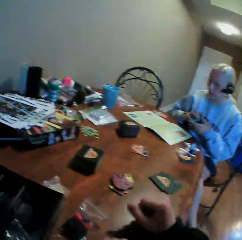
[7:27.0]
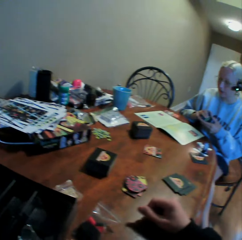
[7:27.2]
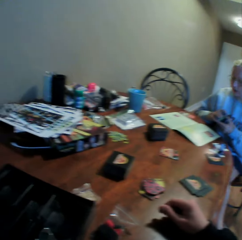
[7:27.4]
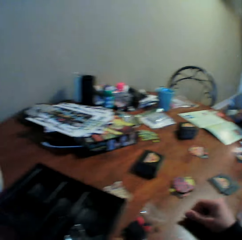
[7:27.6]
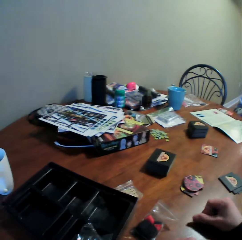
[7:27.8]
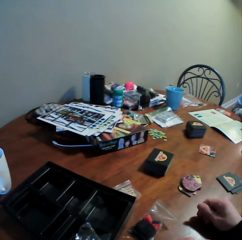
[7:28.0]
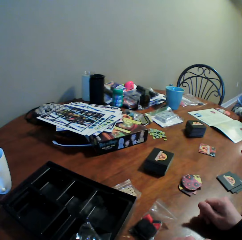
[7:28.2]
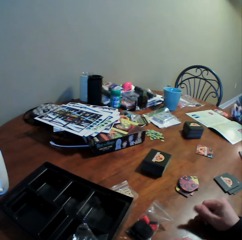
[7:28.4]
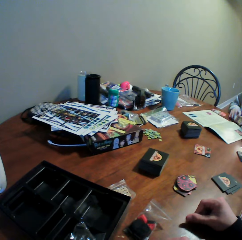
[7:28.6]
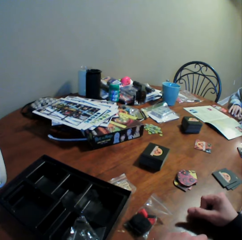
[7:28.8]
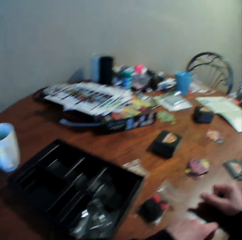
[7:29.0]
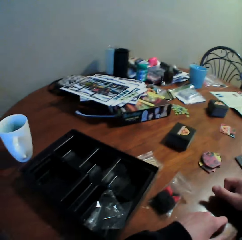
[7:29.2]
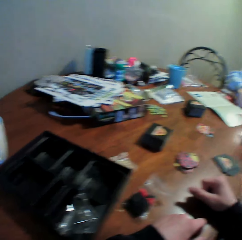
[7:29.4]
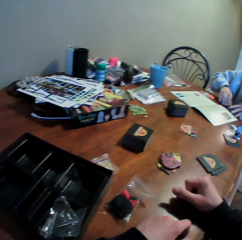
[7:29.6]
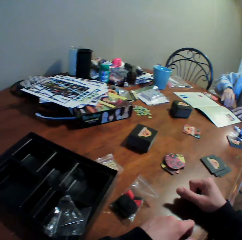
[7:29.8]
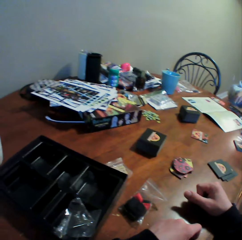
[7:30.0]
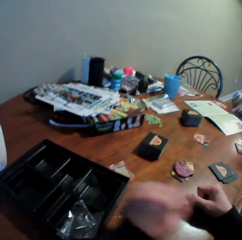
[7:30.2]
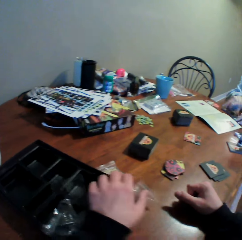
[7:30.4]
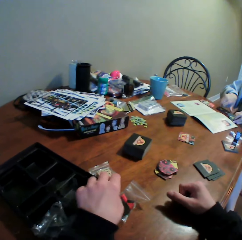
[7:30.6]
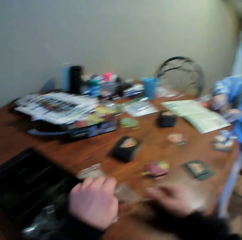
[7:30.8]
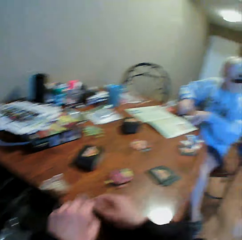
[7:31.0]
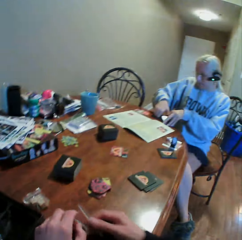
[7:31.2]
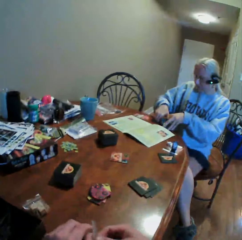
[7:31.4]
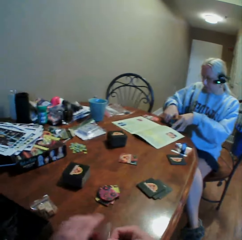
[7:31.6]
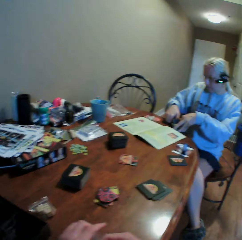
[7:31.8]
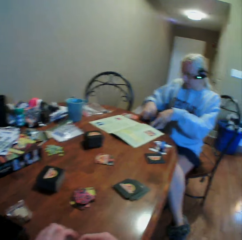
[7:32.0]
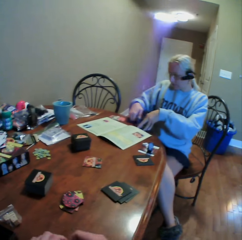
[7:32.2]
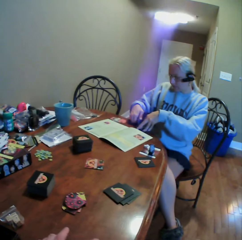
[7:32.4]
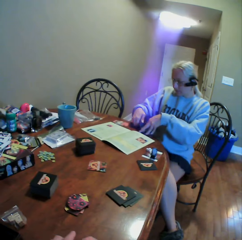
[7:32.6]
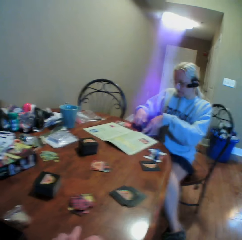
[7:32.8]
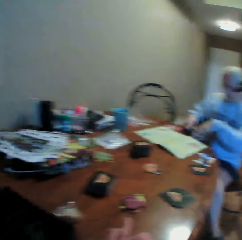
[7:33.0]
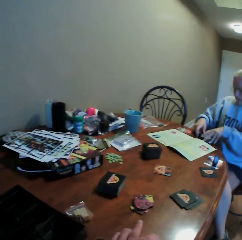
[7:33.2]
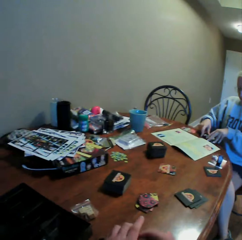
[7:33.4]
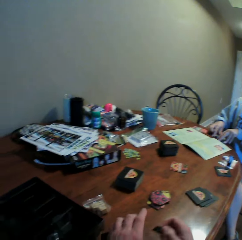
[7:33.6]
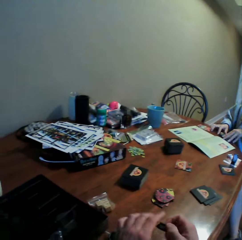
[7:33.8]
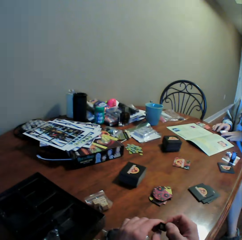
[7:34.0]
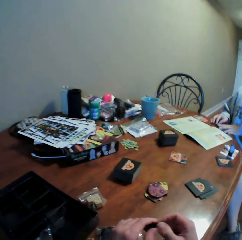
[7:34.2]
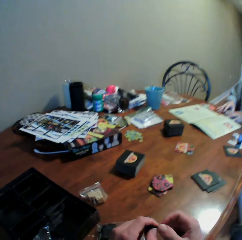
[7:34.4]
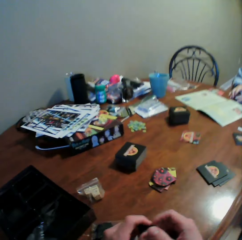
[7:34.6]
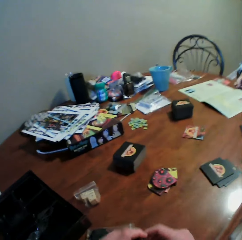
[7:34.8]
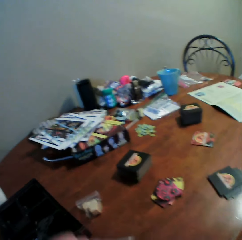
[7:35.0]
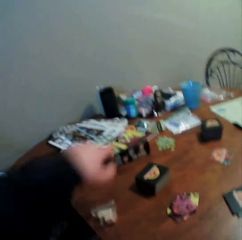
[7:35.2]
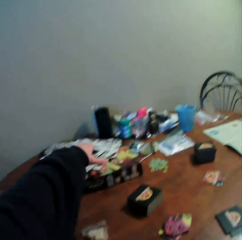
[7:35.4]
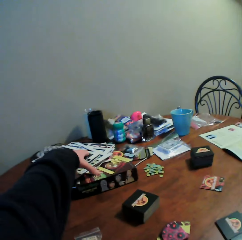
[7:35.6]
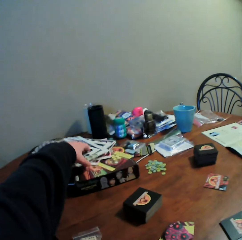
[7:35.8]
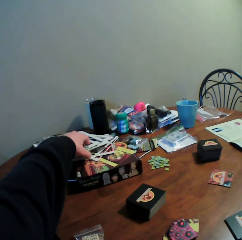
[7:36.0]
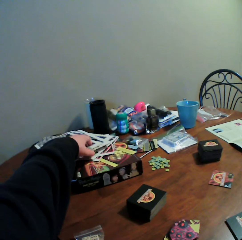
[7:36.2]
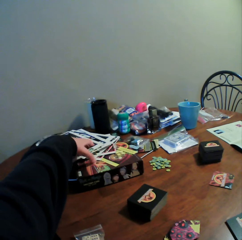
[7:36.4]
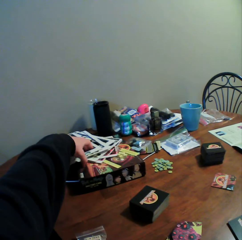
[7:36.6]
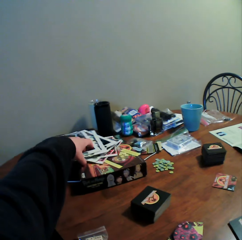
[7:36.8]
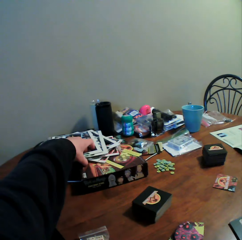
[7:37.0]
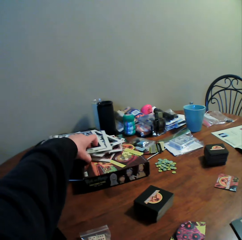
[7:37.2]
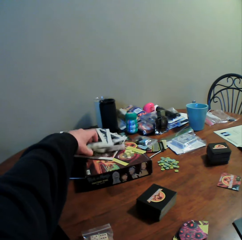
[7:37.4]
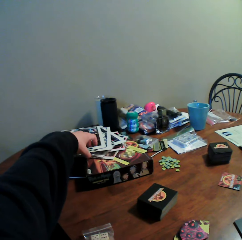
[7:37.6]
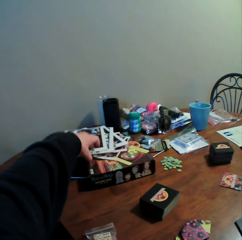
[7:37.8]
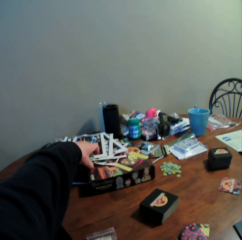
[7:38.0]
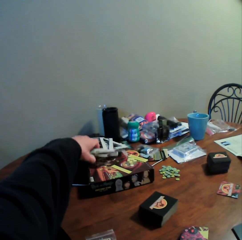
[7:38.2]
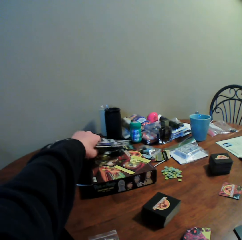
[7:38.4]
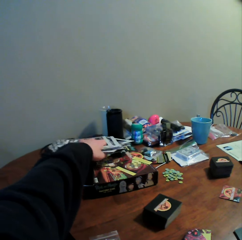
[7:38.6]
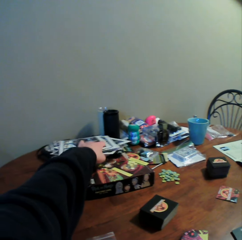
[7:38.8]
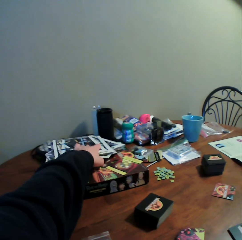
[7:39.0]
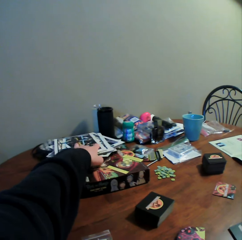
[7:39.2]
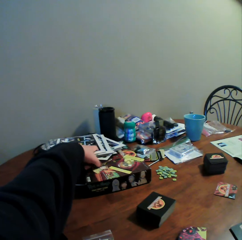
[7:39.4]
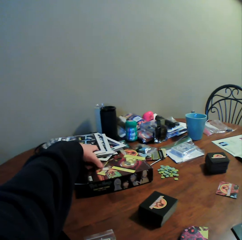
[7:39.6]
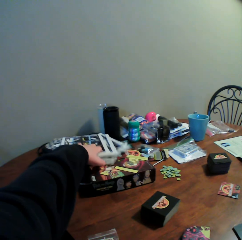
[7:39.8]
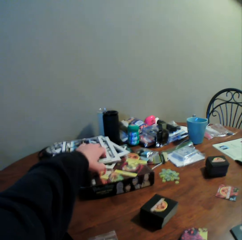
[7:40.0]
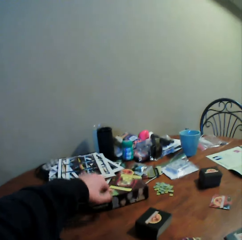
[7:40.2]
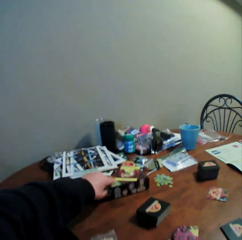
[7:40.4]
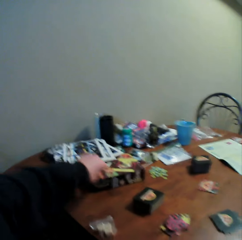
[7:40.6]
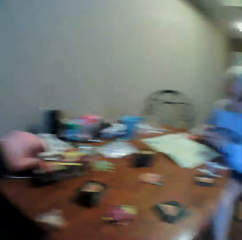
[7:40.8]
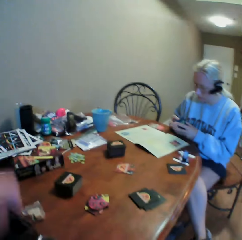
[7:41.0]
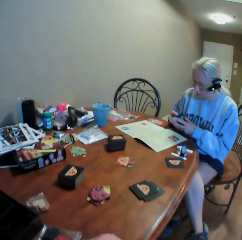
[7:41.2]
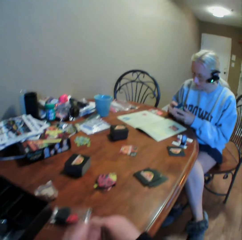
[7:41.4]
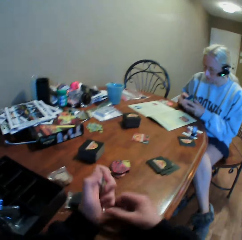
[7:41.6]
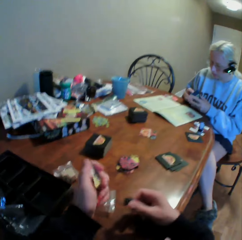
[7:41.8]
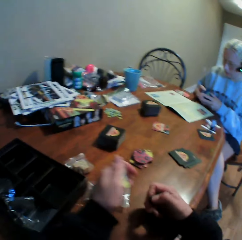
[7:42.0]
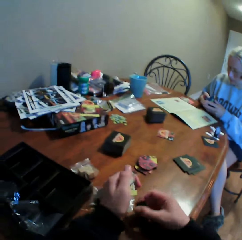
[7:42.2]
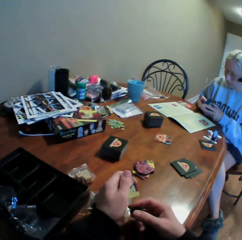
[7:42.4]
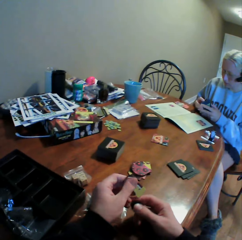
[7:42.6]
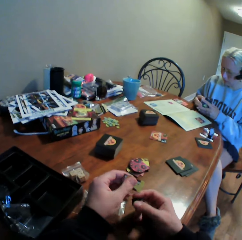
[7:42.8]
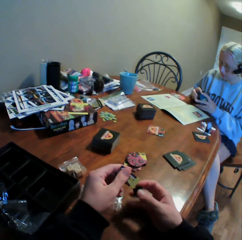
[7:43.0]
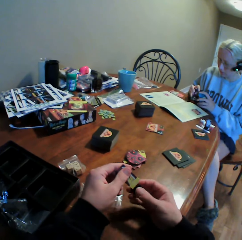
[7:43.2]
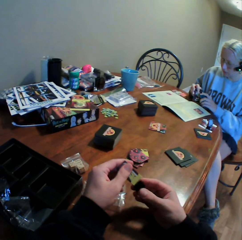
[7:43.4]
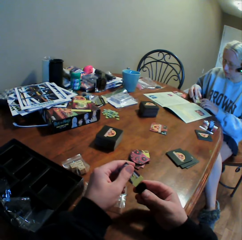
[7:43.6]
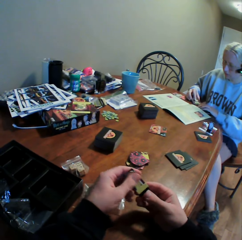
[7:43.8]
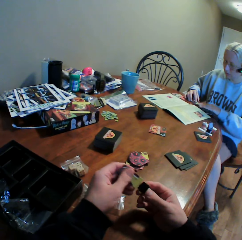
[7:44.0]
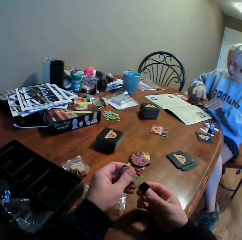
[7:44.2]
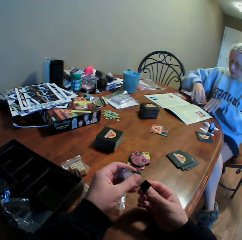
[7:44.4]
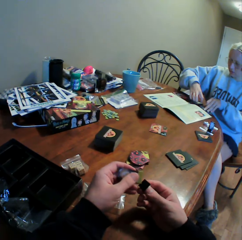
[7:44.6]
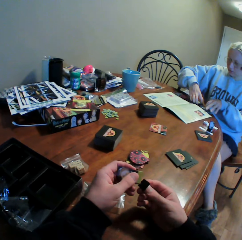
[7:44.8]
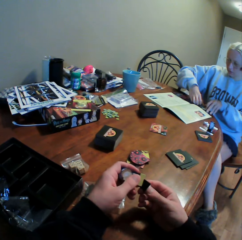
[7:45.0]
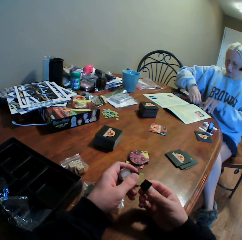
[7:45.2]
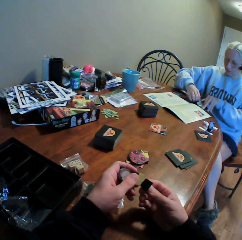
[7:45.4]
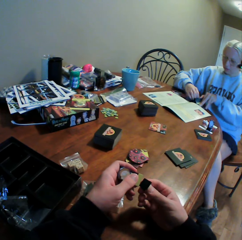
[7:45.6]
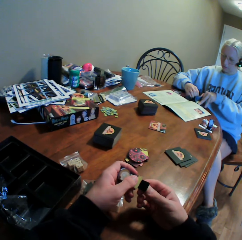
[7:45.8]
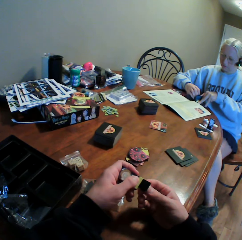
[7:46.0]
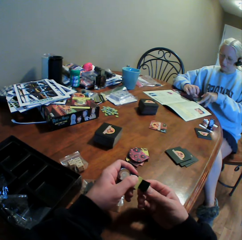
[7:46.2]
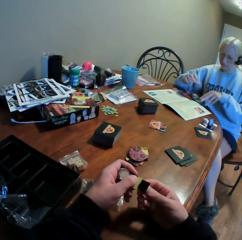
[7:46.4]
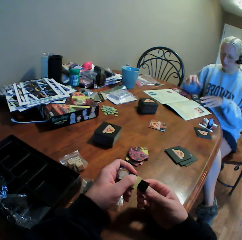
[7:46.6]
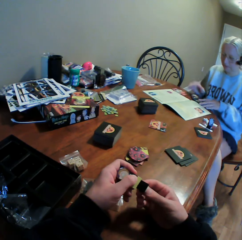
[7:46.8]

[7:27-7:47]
The camera wearer stares at the cards on the table. They pick up the sachet of a cards stand from the table. They open the sachet of the cards stand. They stare at a person. They look around the table. They move the cards assemble board on the box. They pick up holders. They pick up the card from the box. They fix the card in the card stand.

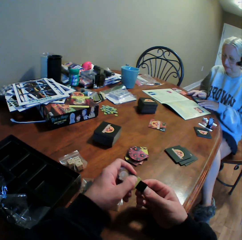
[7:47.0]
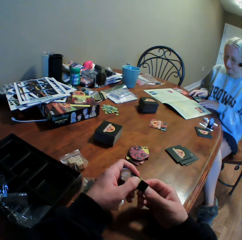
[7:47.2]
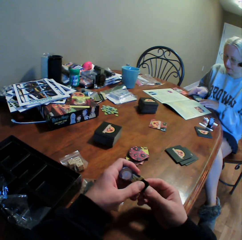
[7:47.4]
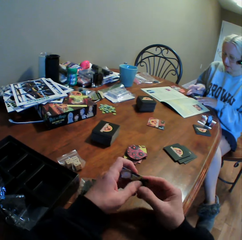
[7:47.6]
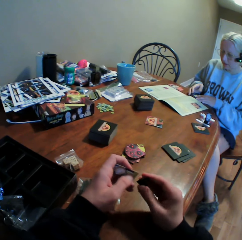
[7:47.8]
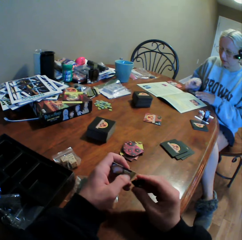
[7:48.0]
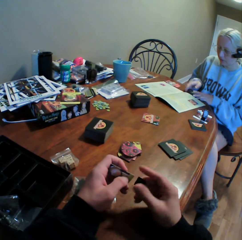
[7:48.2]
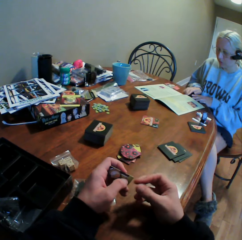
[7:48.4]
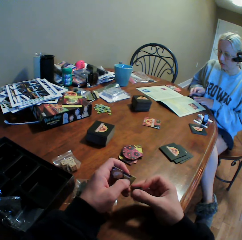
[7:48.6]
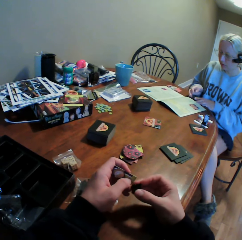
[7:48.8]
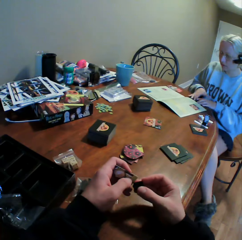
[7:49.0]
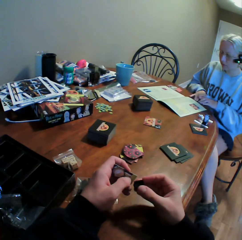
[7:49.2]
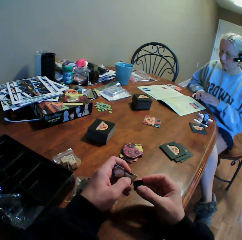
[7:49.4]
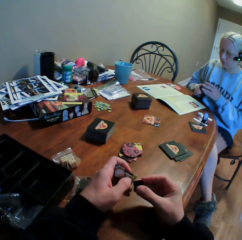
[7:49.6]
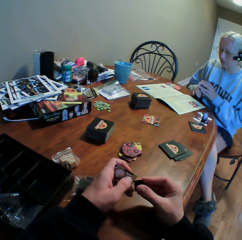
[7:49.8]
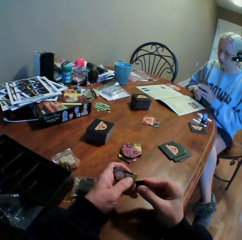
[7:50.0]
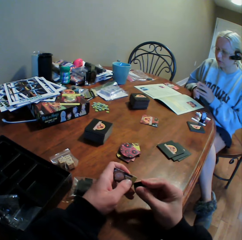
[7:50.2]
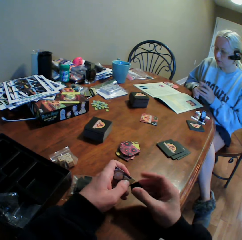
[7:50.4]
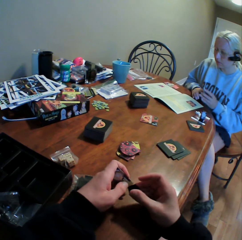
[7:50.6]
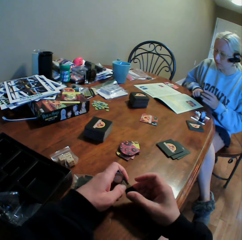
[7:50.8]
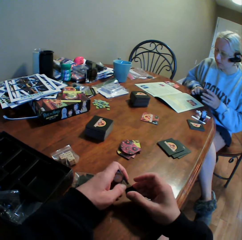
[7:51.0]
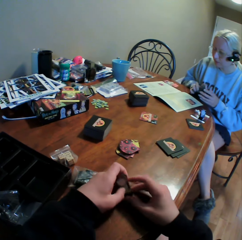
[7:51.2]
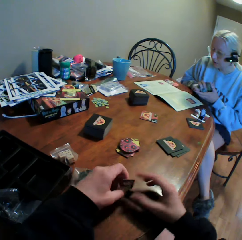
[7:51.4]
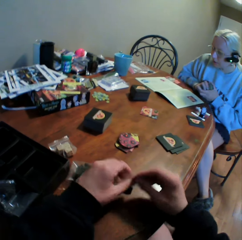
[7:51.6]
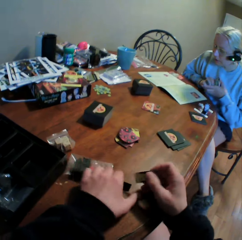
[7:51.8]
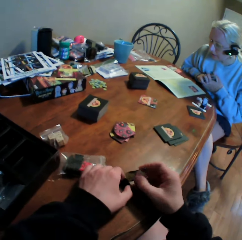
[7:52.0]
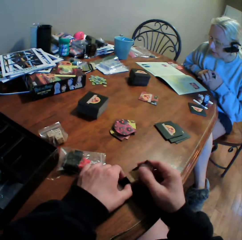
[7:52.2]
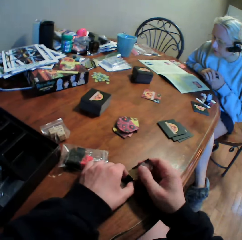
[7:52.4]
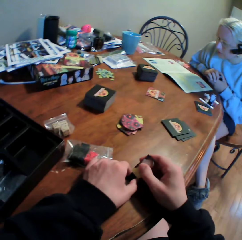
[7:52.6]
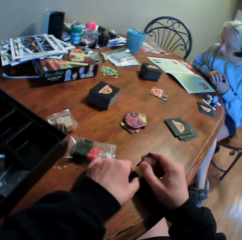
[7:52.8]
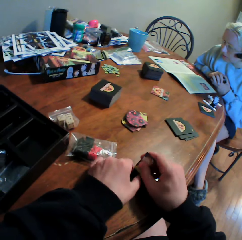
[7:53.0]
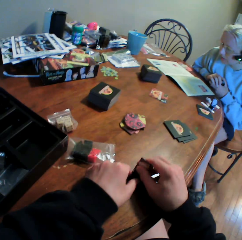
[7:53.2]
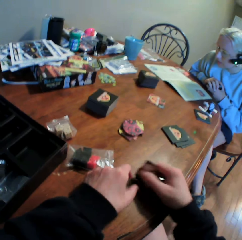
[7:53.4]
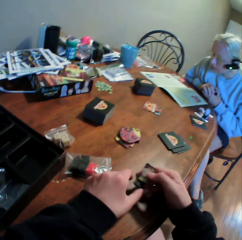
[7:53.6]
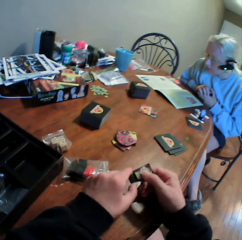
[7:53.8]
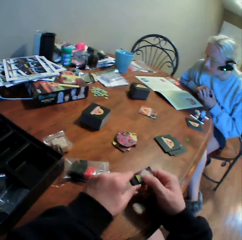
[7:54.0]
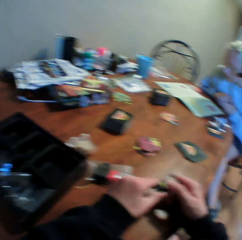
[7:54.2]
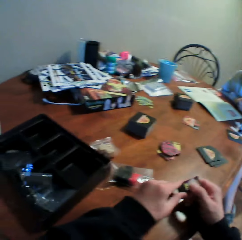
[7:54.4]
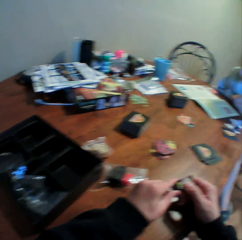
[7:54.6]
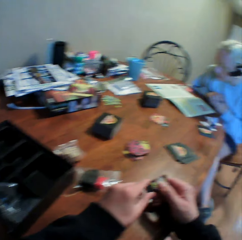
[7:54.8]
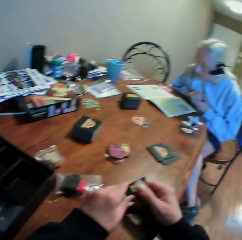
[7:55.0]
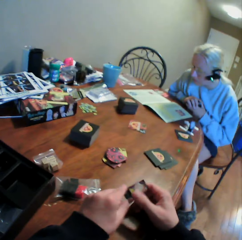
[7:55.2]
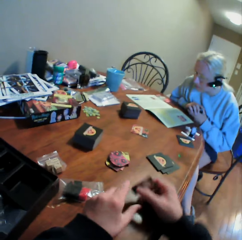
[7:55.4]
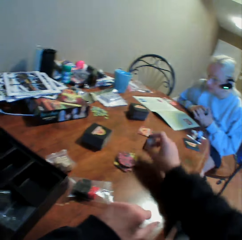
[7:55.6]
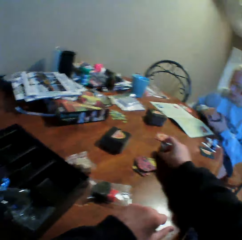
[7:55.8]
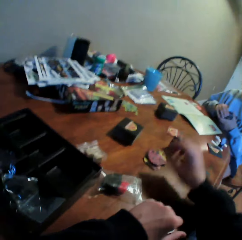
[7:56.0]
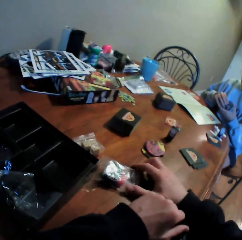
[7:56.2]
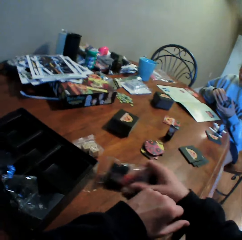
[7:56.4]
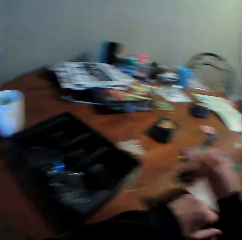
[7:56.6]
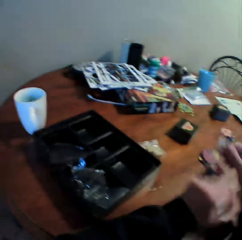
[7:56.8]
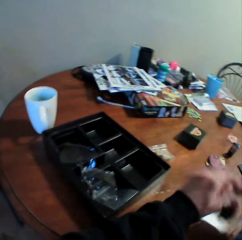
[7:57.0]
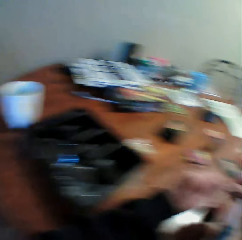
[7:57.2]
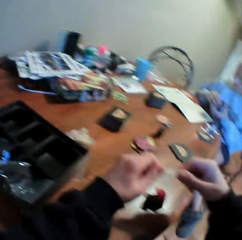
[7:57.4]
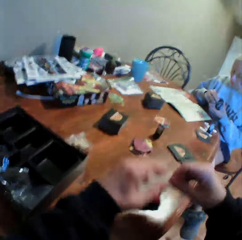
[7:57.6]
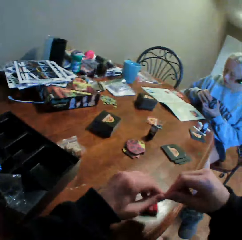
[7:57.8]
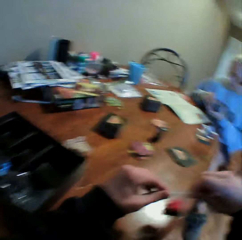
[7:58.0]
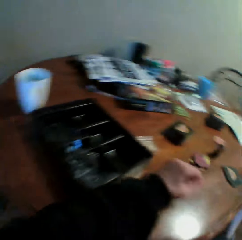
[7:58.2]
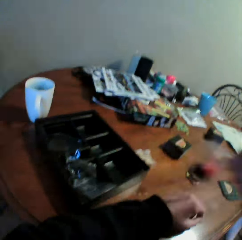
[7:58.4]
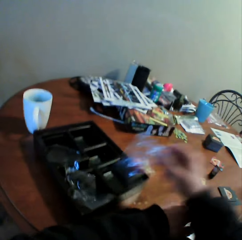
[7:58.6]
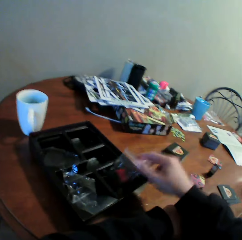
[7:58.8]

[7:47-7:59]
The camera wearer puts the card on the table. They pick up the sachet of a cards stand. They seal the sachet of the cards stand.
